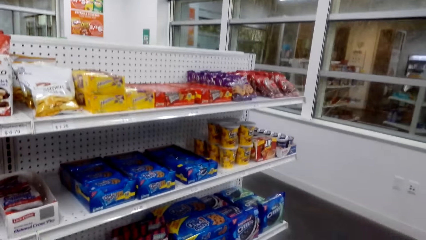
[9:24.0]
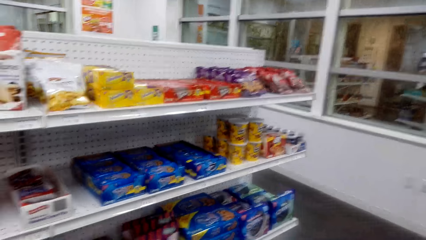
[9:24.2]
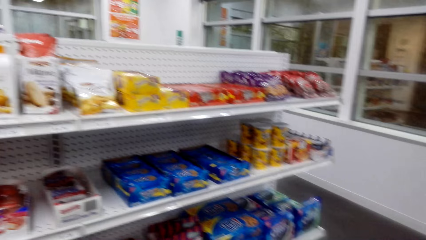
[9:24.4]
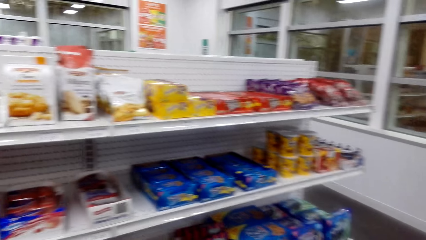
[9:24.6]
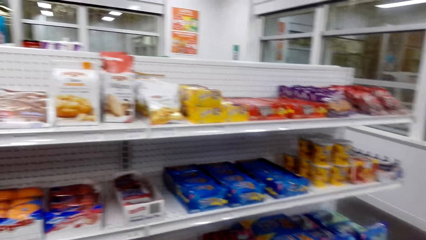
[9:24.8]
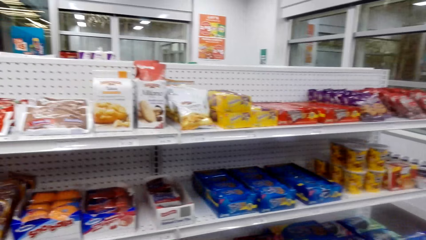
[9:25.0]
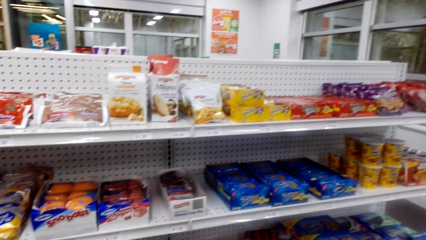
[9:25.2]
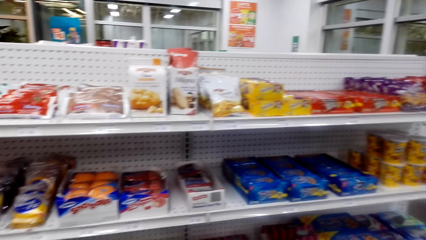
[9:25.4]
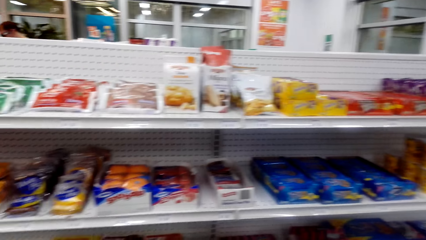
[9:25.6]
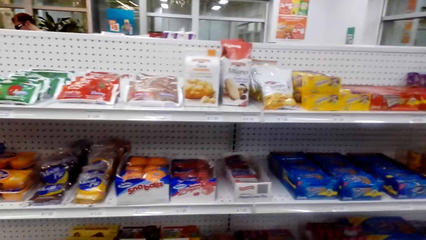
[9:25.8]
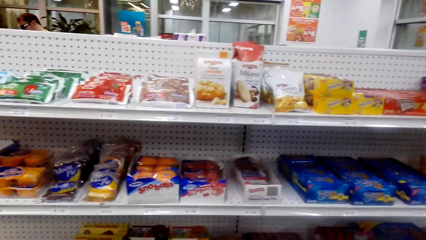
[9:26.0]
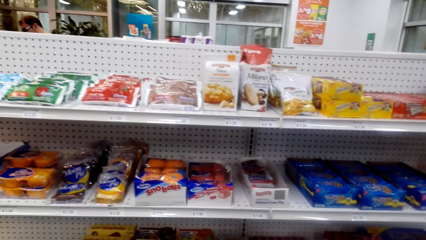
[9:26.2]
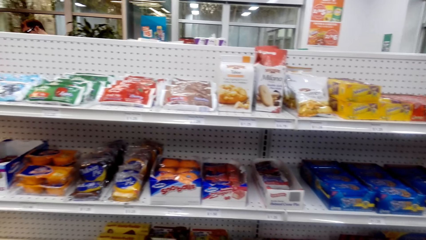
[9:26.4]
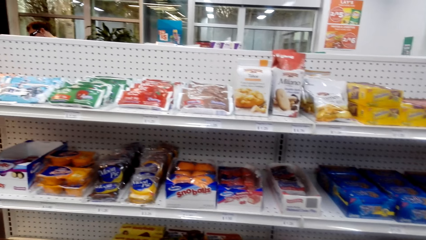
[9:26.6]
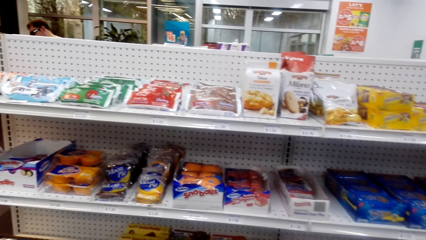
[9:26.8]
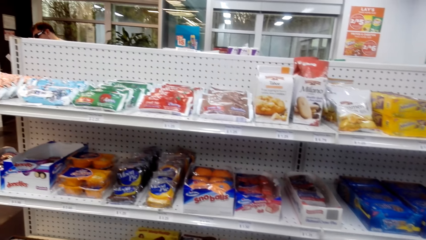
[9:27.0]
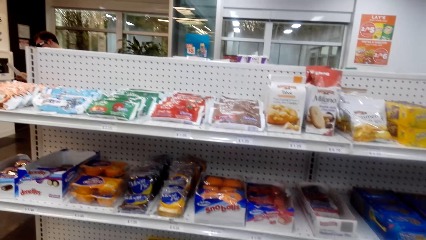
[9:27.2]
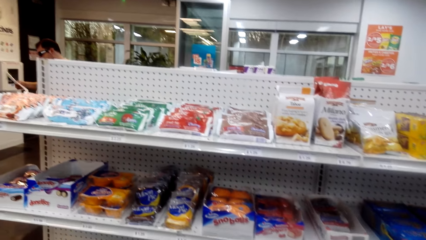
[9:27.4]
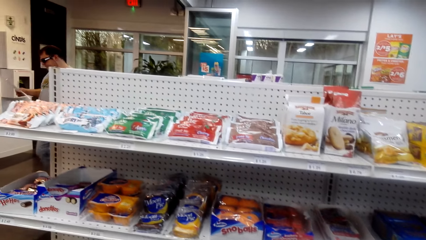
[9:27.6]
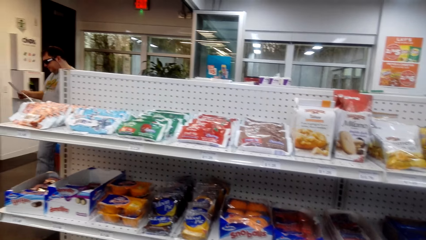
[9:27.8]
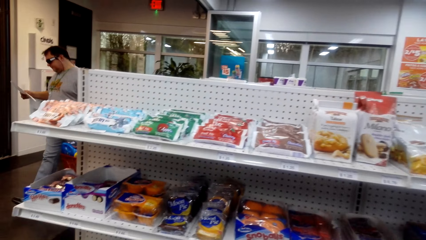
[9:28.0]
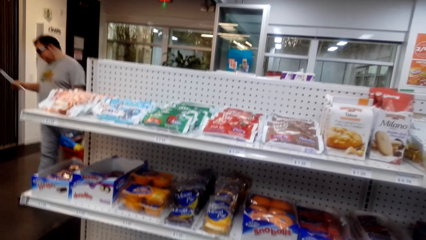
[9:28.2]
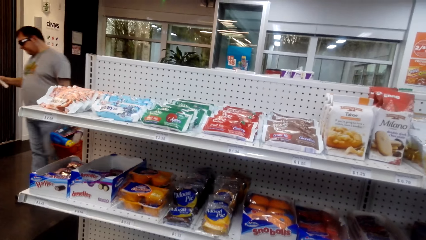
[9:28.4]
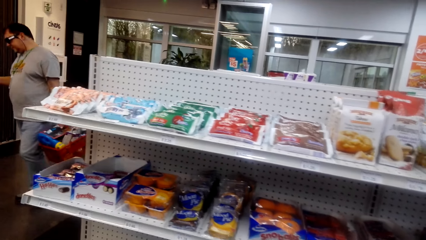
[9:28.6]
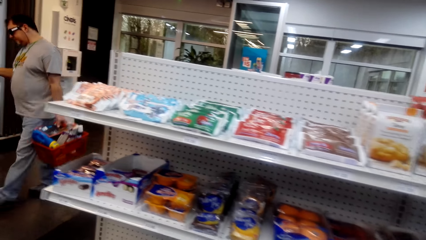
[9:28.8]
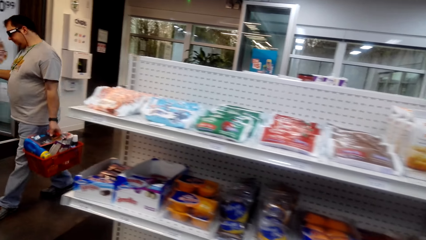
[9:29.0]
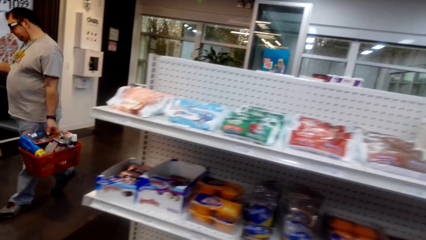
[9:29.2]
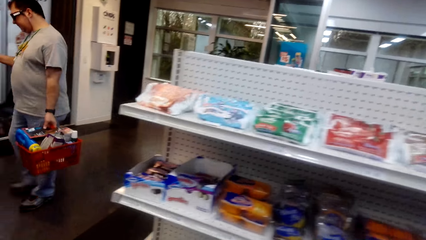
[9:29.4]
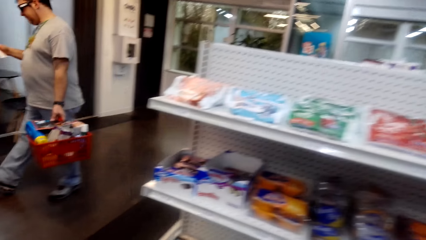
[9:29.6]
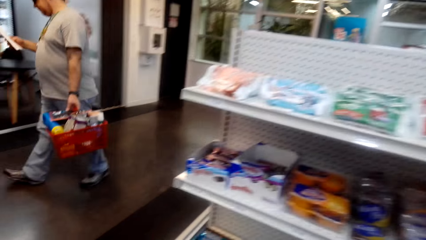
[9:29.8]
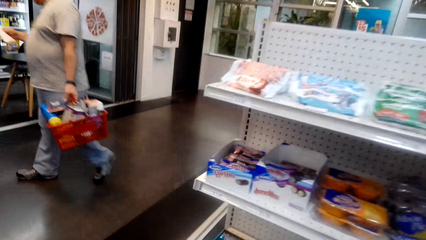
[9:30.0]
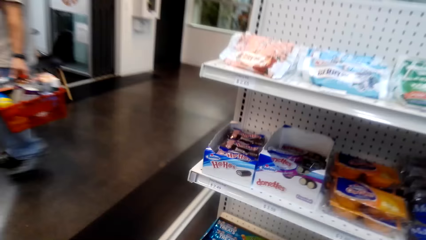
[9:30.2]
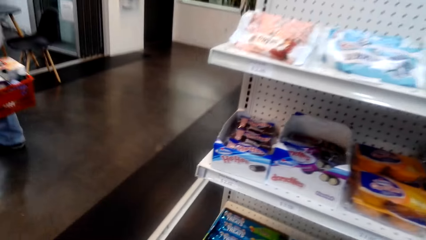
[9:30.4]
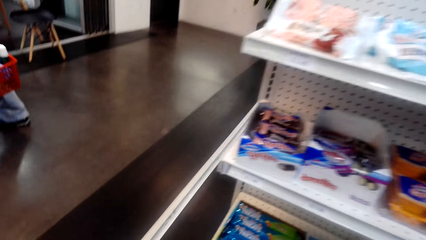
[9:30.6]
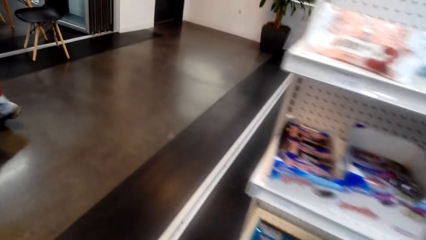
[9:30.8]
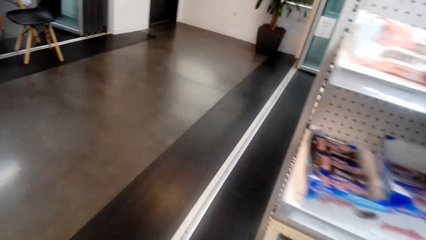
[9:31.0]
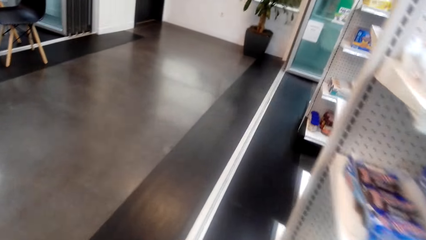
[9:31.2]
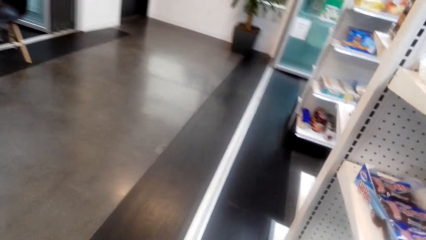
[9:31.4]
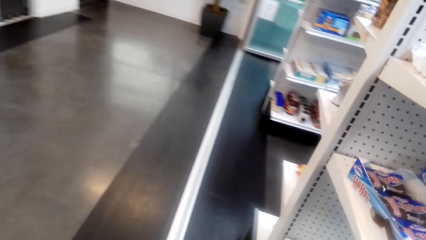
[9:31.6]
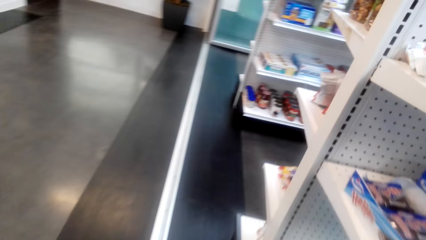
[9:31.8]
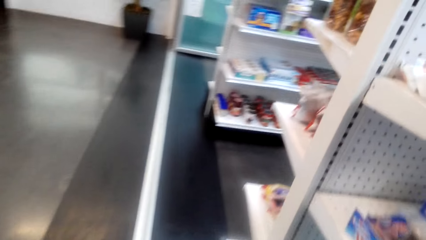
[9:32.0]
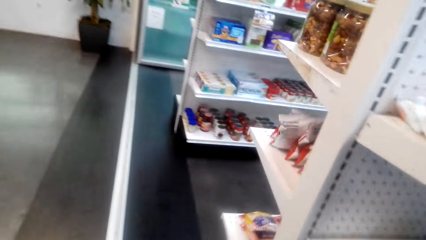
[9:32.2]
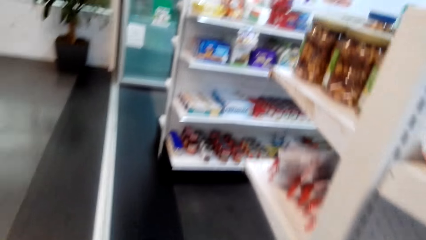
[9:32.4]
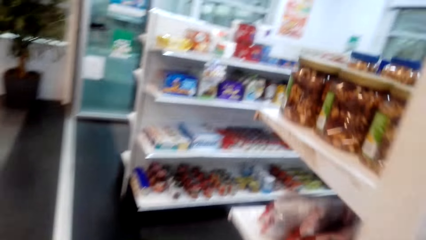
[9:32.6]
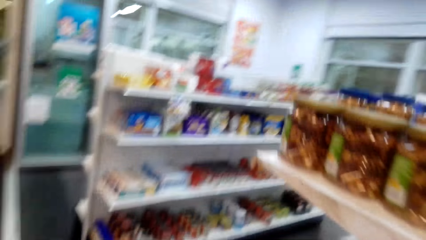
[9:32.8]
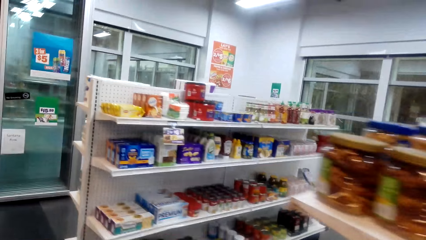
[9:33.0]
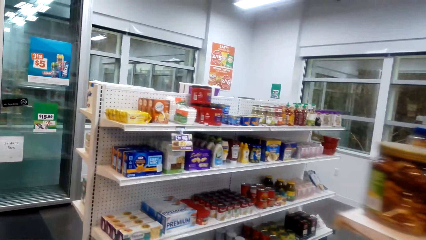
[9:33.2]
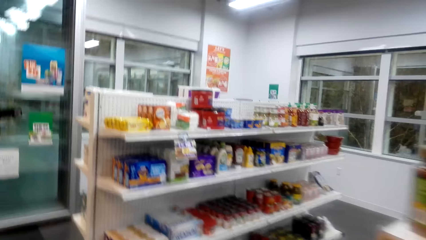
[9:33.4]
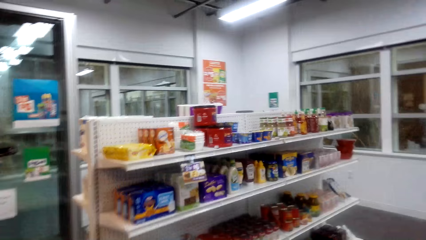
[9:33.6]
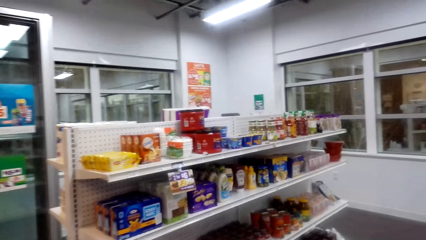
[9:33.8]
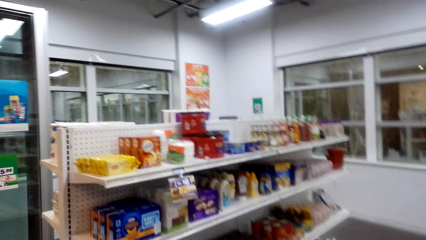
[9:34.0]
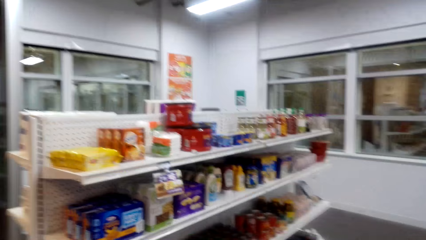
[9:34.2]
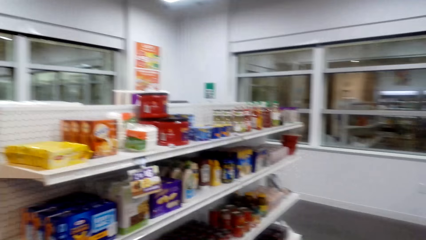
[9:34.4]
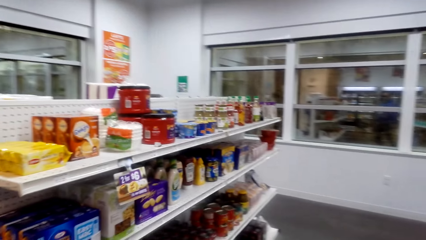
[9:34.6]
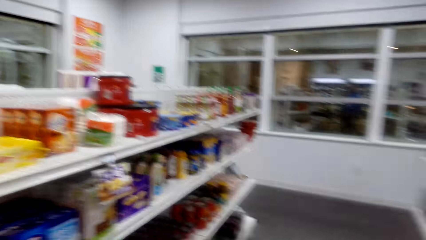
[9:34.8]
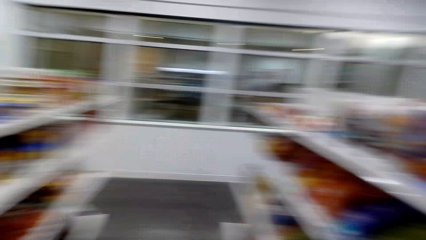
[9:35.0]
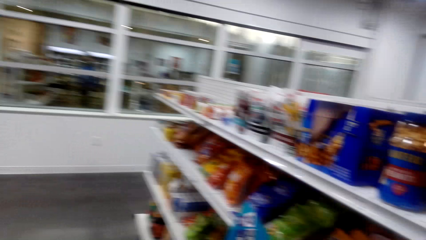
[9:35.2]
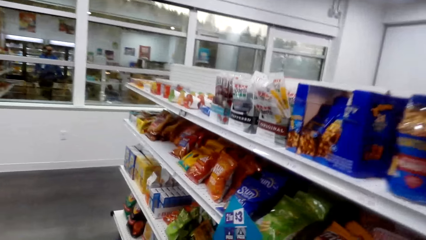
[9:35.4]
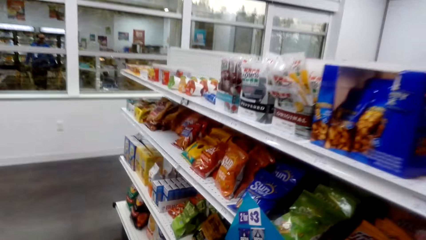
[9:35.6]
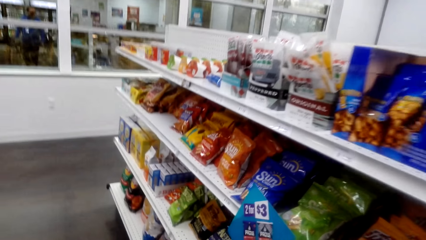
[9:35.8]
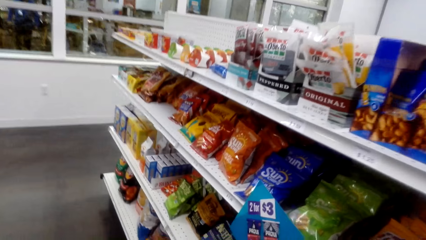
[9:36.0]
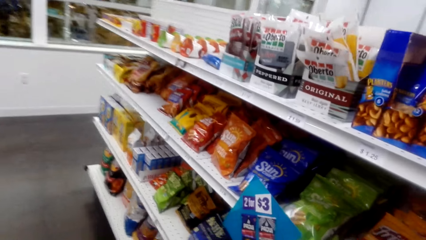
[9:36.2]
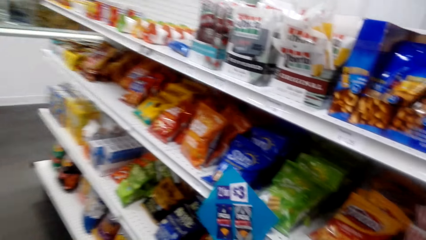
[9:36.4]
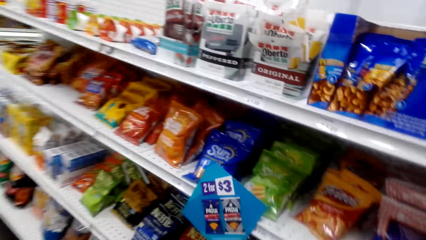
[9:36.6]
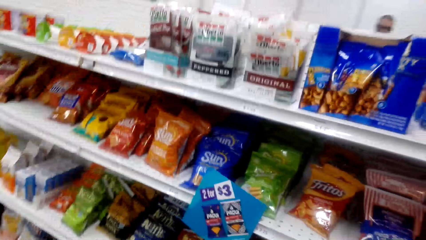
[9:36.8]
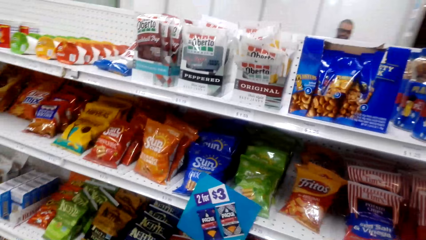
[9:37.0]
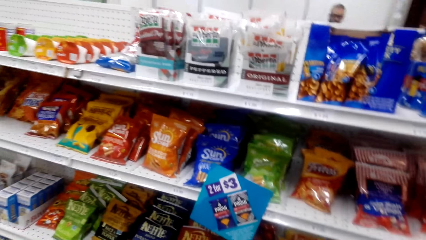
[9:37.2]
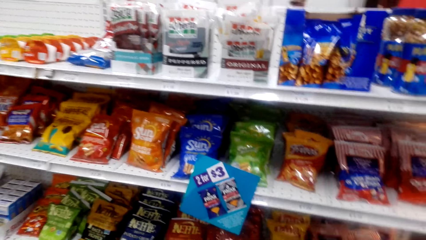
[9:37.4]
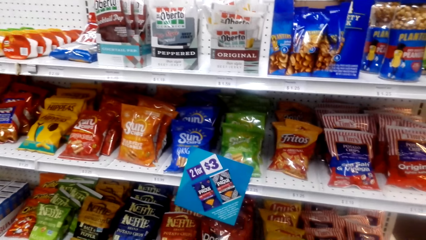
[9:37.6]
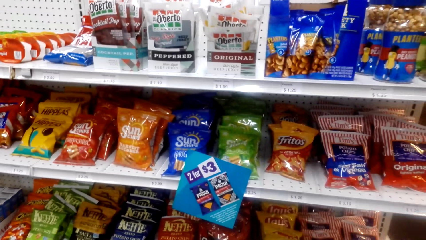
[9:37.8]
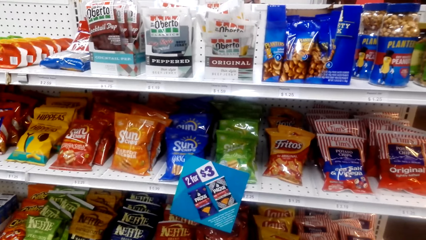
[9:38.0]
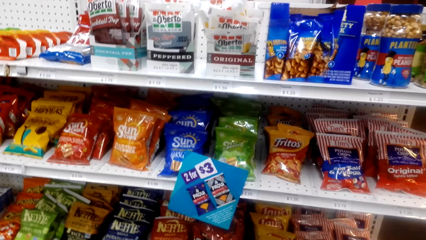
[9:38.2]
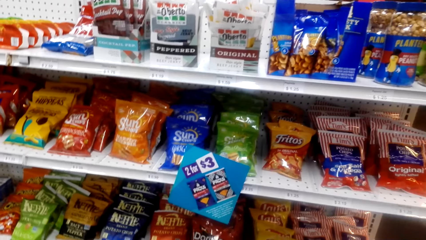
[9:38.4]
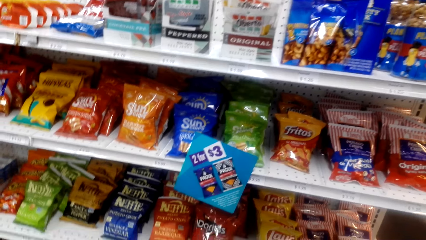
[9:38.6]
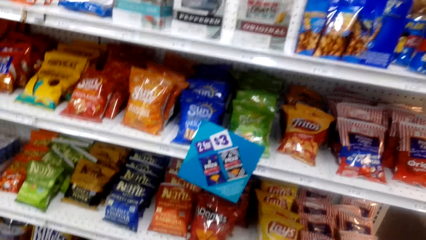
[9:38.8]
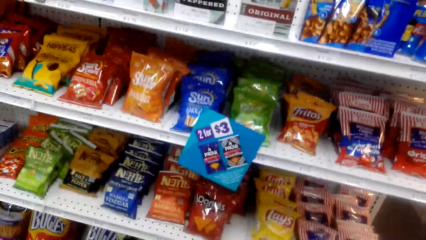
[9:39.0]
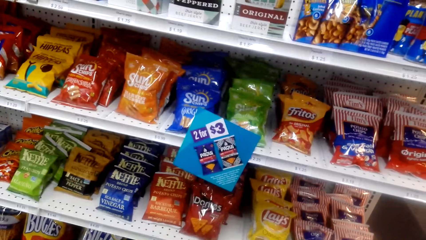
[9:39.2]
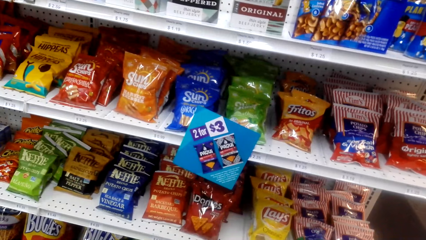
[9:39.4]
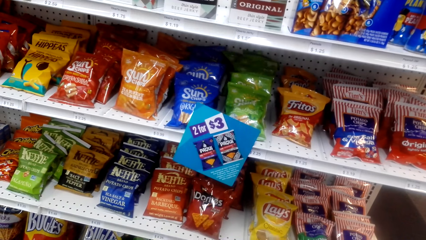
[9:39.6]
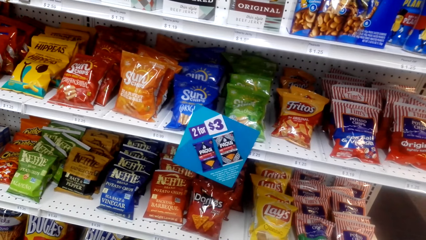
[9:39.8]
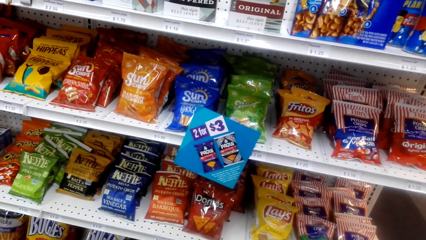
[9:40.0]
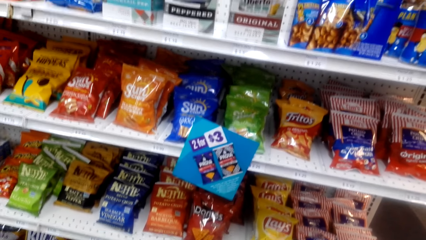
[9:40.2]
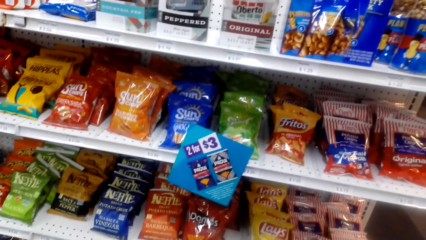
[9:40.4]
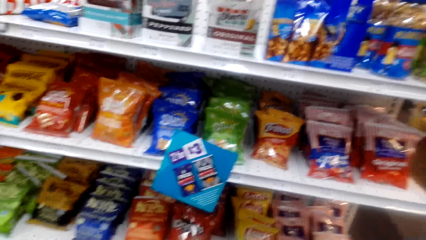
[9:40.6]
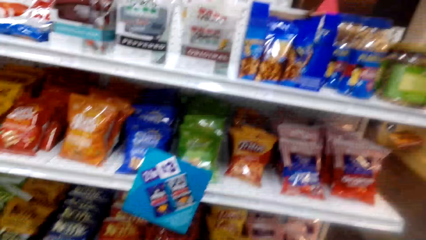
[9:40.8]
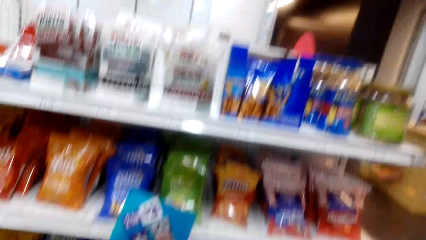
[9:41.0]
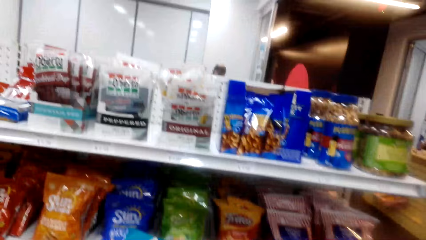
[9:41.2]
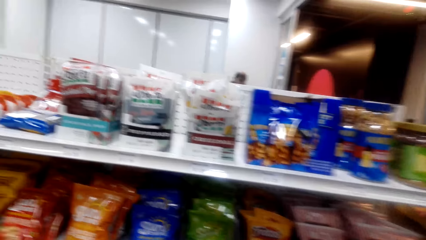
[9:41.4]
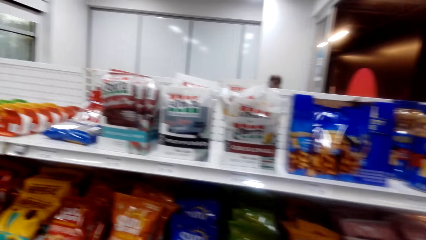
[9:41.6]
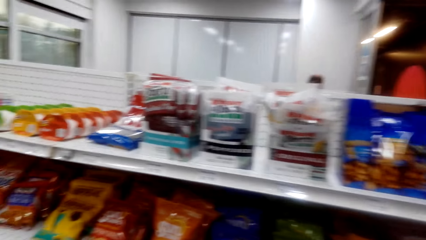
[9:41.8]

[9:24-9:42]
The camera wearer looks around. They walk around. They look around.
